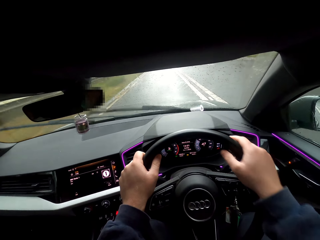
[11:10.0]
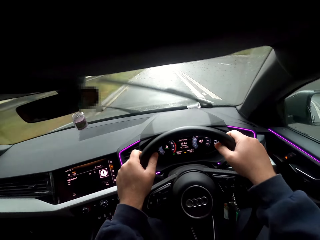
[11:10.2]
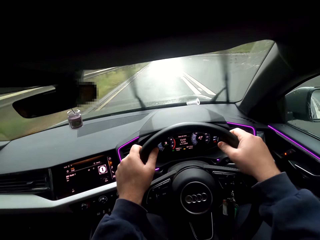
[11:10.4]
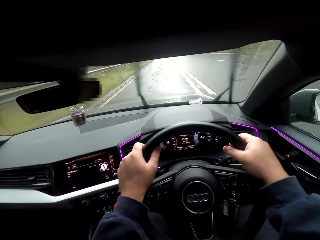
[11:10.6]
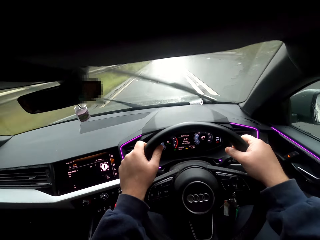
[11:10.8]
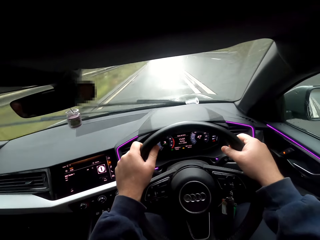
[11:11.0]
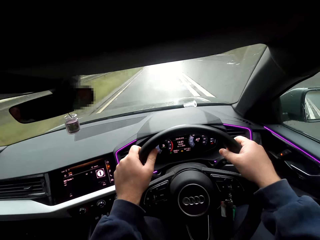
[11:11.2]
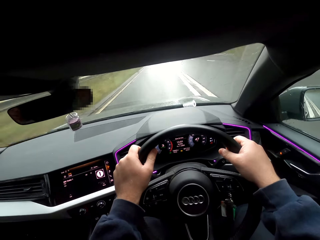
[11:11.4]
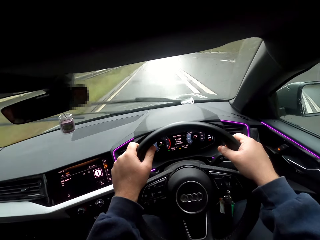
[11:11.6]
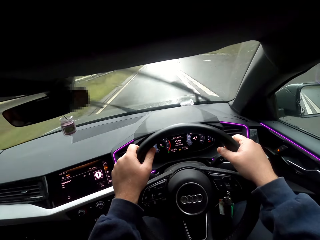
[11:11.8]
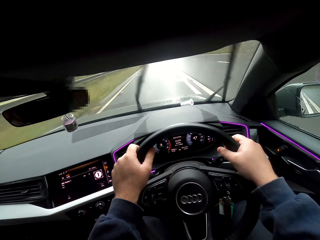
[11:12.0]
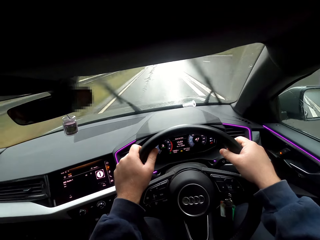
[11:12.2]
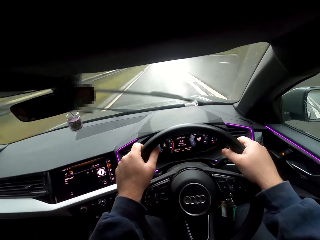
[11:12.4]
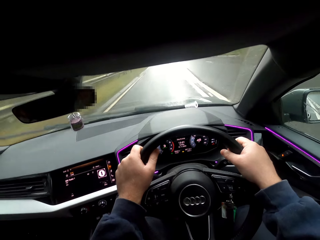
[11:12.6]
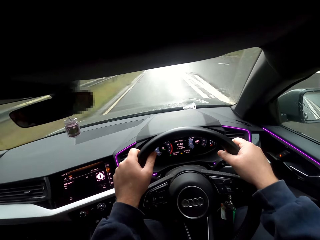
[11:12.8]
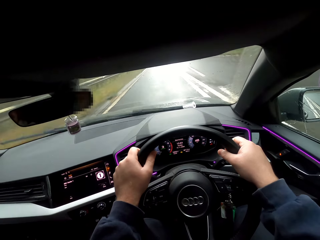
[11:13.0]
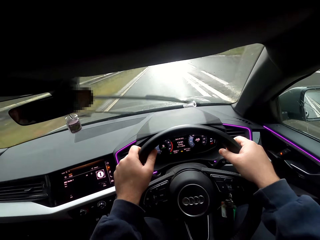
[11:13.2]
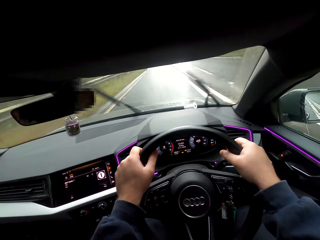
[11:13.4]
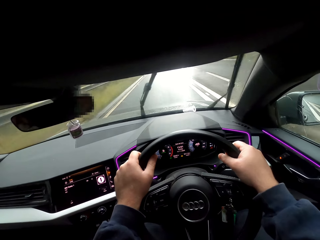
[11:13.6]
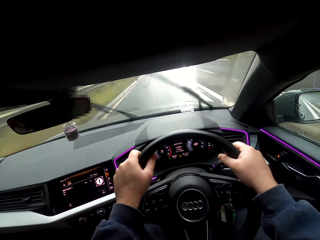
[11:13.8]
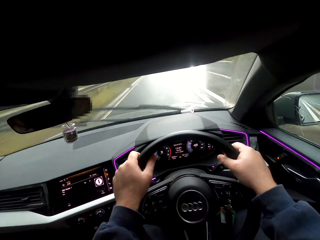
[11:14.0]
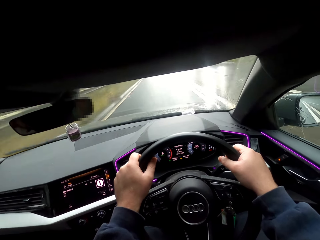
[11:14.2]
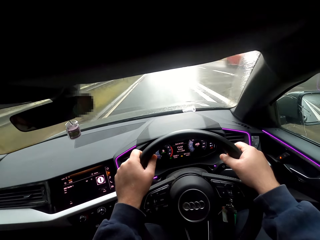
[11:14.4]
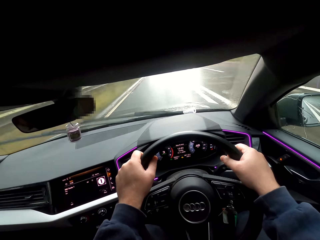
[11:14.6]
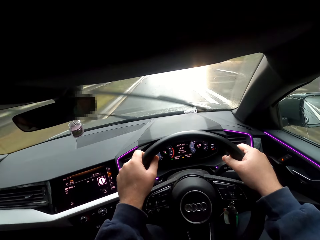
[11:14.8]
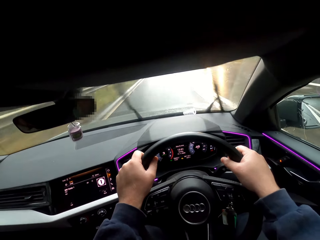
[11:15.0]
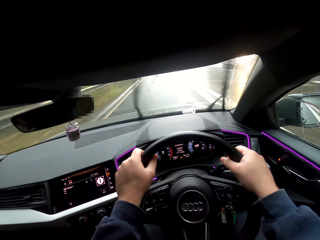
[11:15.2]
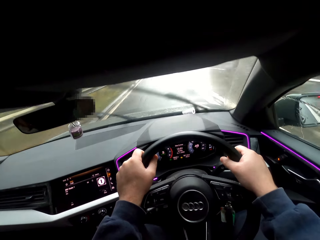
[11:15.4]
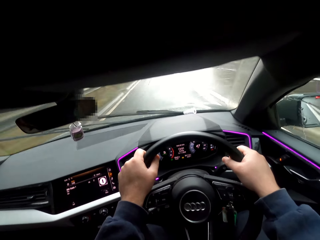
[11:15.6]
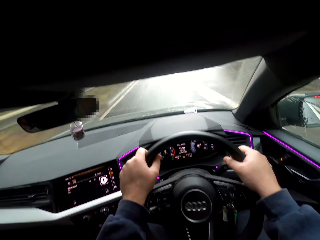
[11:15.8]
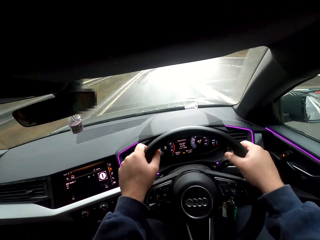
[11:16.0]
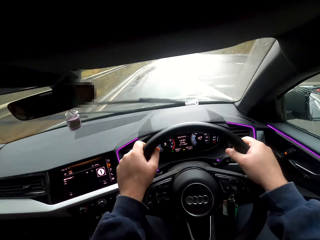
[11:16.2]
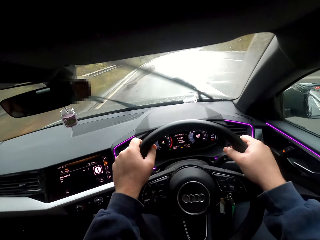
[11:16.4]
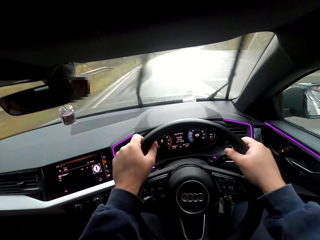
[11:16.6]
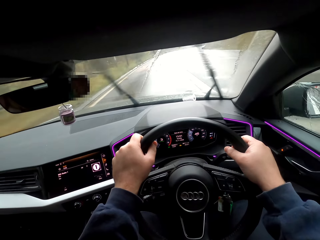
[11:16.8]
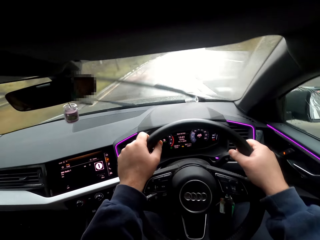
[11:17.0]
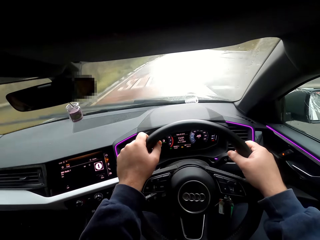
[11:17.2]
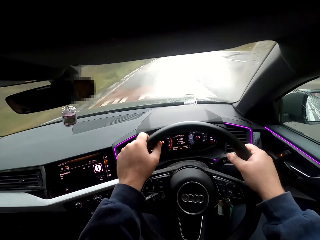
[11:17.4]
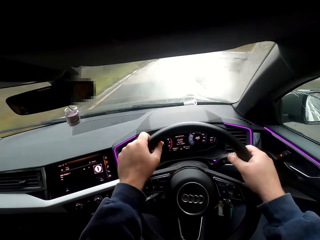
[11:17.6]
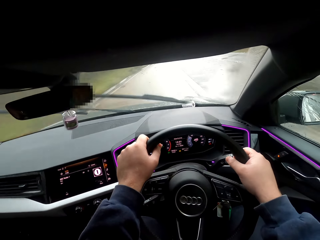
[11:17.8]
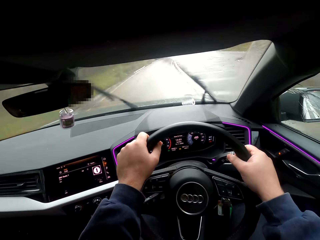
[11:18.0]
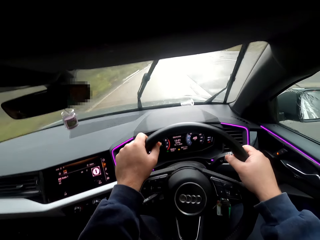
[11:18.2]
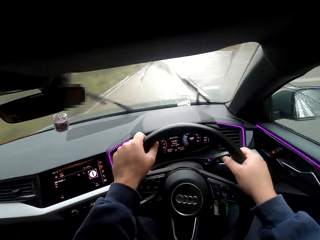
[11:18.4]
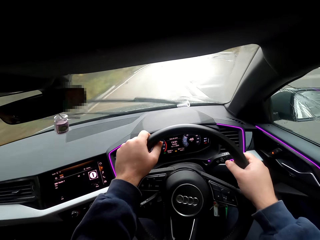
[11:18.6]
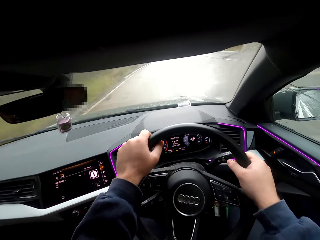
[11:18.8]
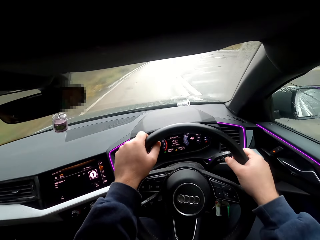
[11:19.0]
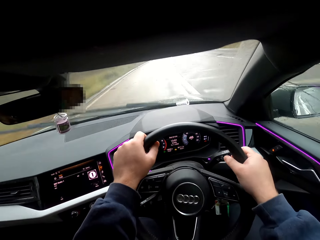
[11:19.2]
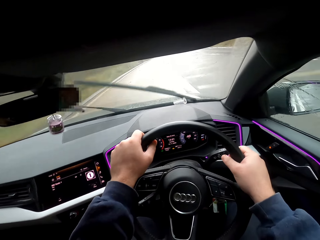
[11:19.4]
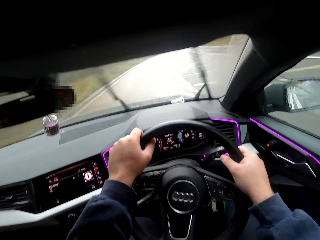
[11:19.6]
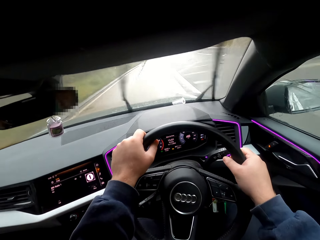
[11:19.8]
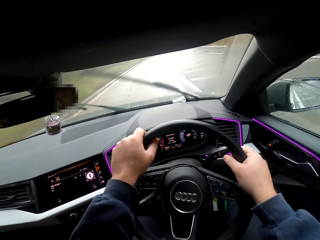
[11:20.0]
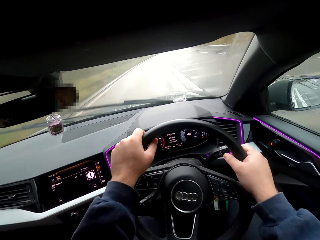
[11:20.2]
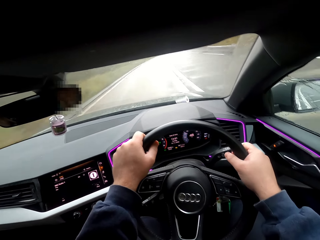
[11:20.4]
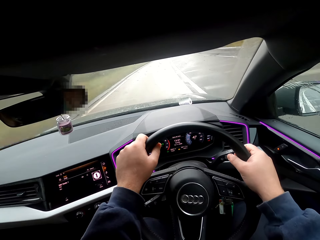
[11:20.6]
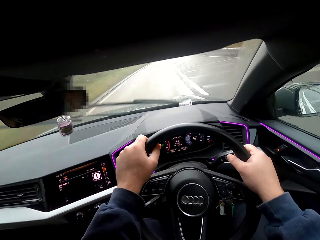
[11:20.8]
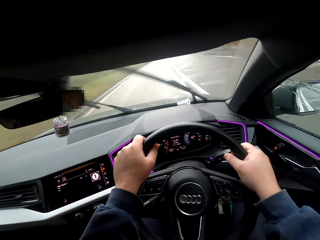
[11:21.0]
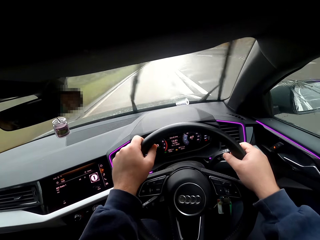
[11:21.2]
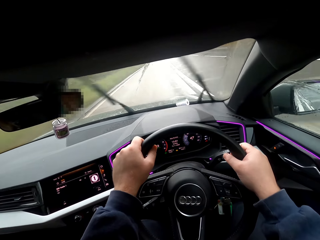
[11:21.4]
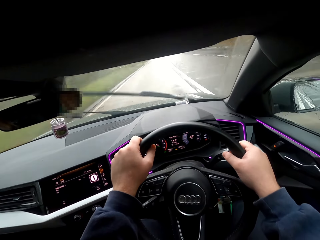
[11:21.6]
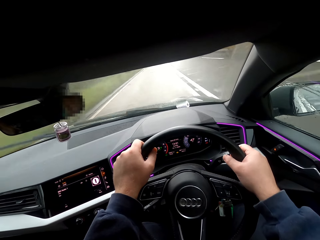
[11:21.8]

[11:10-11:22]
A red car drives past the camera wearer. A white car drives past the camera wearer.

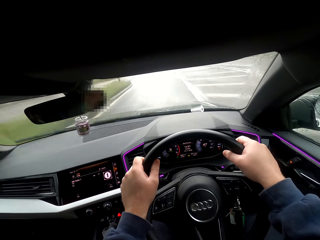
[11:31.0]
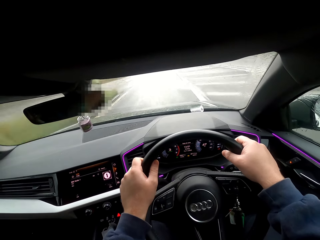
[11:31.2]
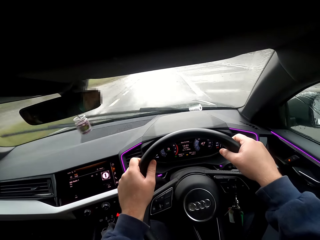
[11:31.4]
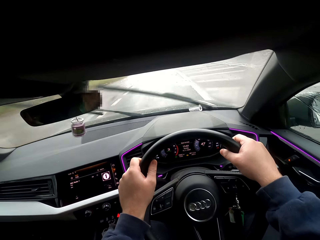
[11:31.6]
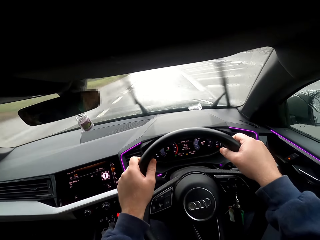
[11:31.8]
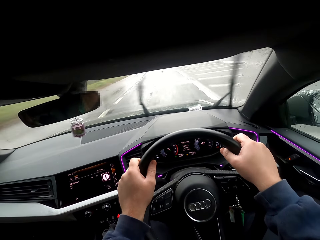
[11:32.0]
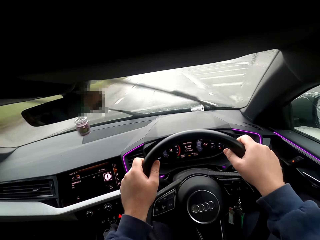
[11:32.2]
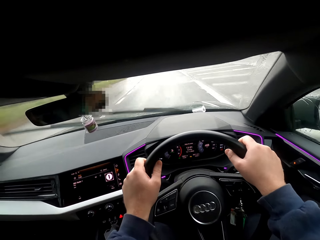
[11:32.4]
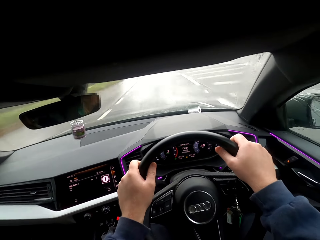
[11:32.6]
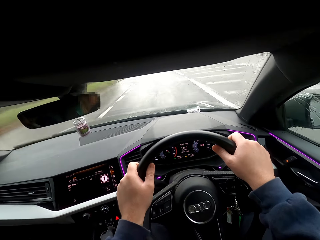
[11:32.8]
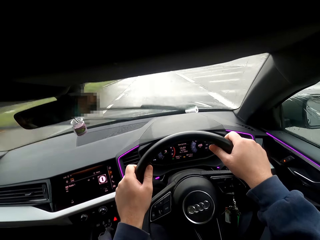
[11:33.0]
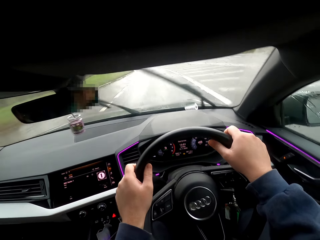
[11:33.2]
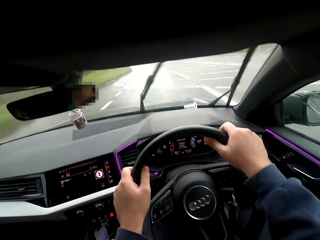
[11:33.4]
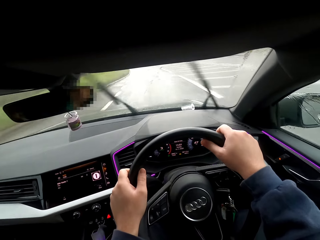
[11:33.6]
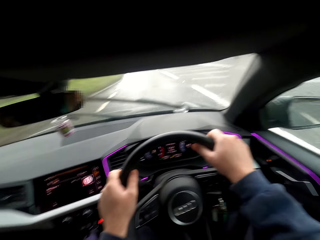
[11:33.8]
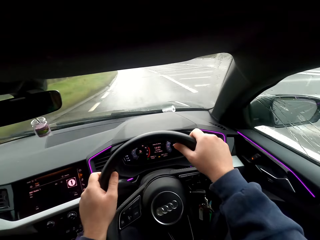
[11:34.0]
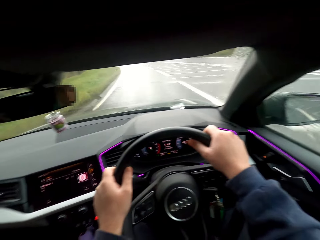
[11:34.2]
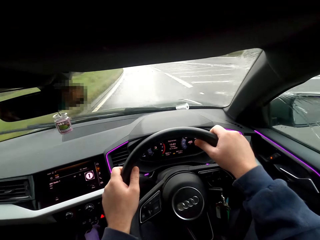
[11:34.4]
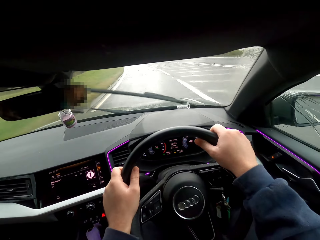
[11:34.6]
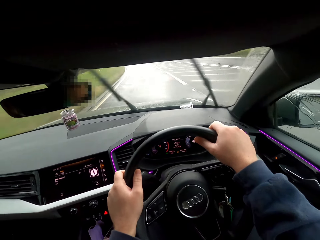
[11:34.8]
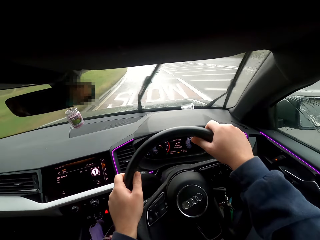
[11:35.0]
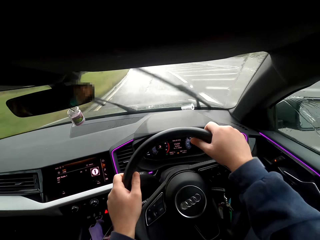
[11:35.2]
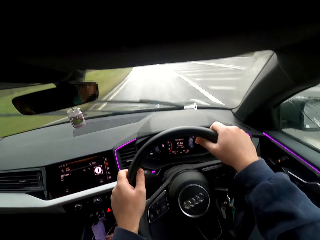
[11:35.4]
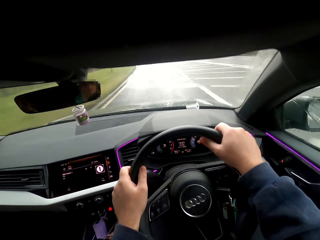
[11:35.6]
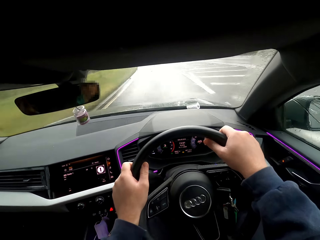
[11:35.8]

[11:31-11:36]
The camera wearer turns the car steering with both hands.

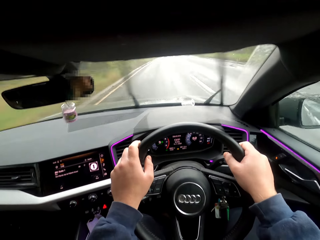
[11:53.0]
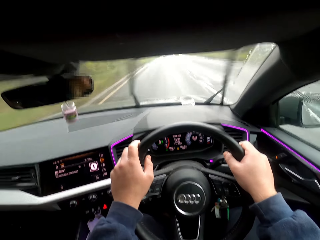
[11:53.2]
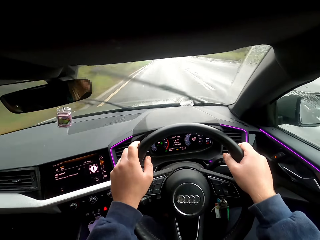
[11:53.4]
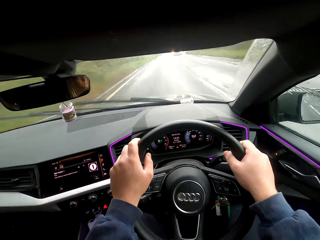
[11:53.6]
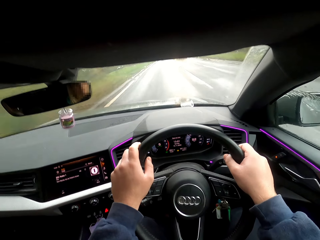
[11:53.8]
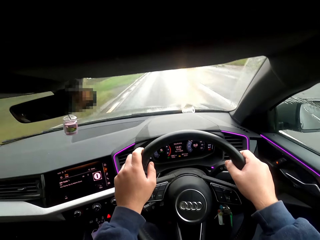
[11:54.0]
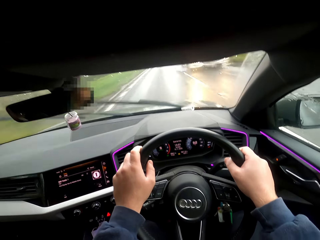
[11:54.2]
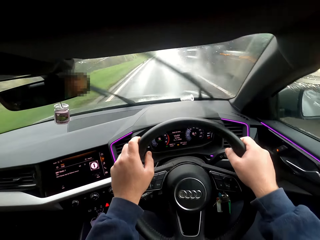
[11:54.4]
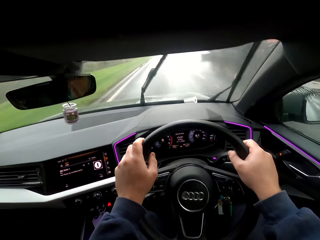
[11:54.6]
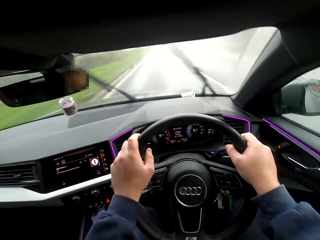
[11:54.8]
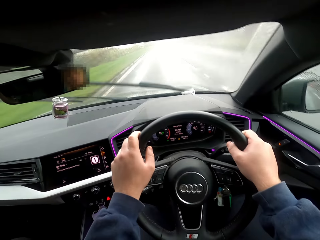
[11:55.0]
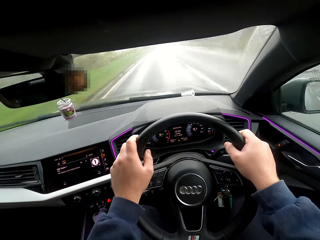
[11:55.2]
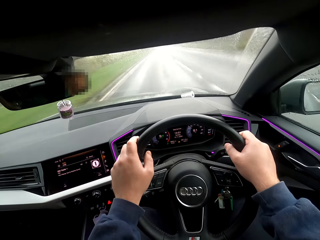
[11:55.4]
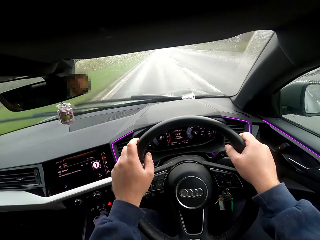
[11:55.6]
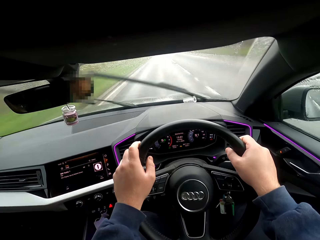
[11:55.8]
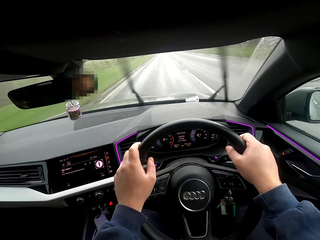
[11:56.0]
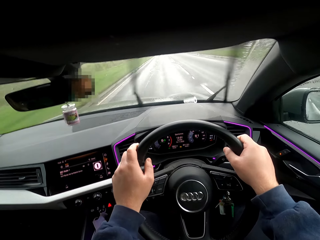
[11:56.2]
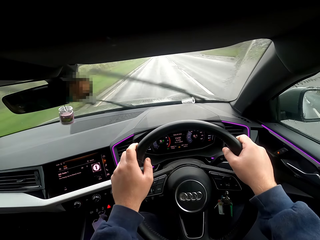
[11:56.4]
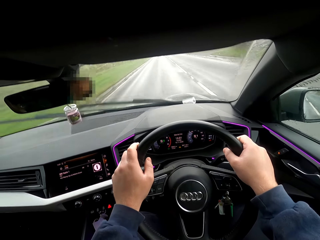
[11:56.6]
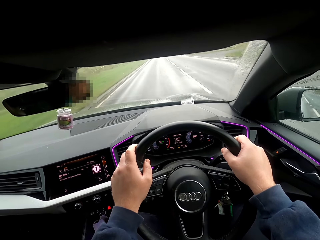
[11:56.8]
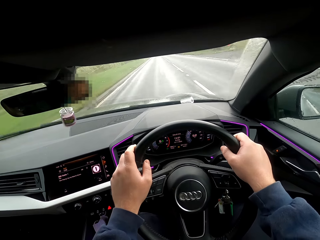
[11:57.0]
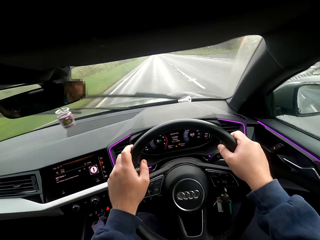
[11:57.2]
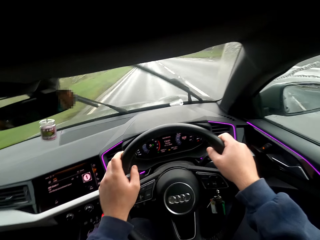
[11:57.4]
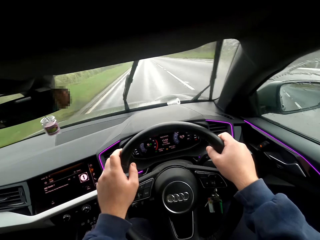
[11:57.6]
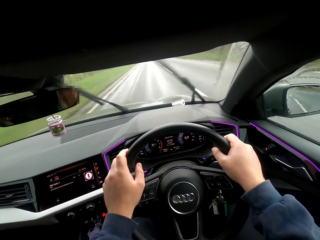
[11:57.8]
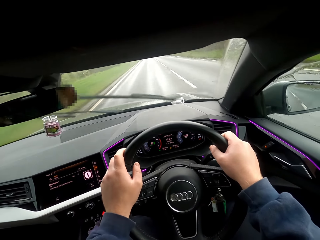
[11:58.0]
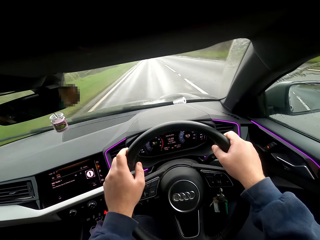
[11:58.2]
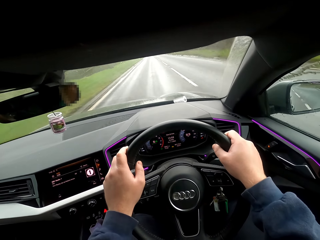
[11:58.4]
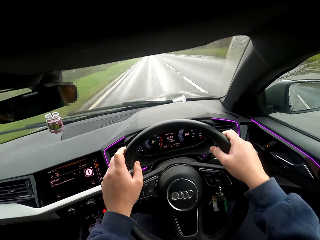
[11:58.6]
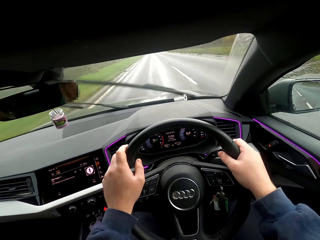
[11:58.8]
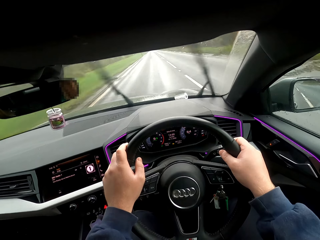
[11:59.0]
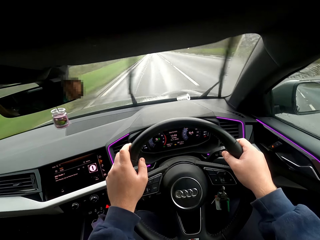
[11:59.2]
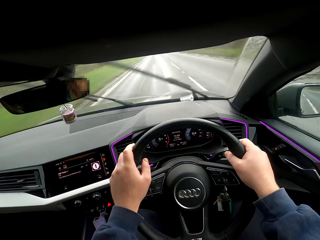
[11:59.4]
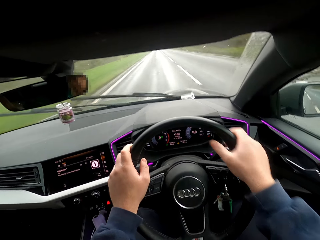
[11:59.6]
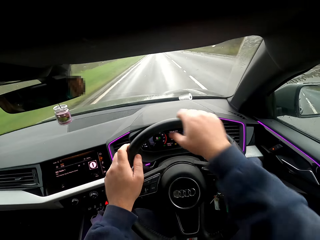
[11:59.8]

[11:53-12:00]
A white trailer truck drives past the camera wearer.
